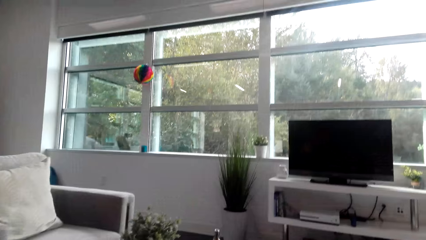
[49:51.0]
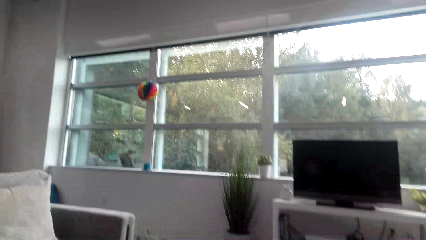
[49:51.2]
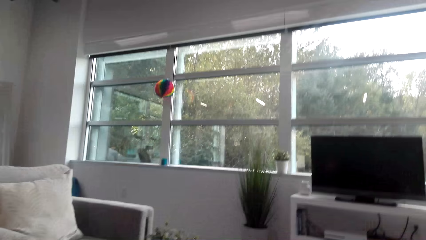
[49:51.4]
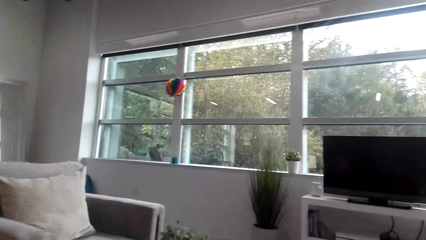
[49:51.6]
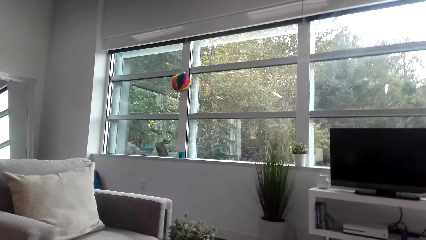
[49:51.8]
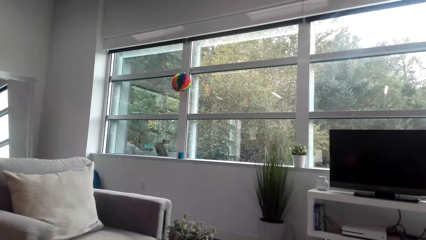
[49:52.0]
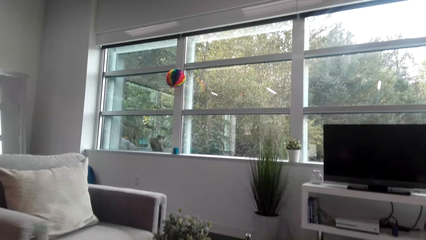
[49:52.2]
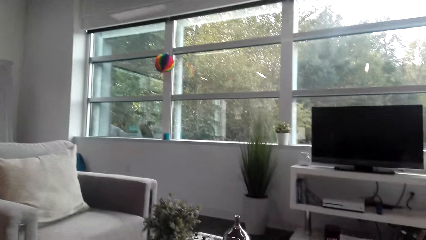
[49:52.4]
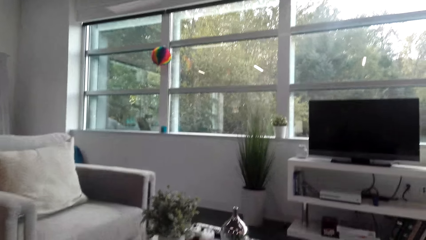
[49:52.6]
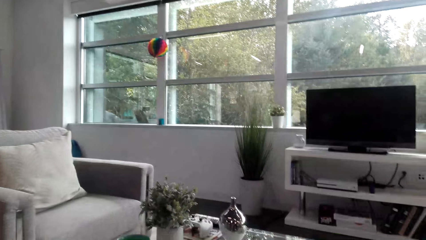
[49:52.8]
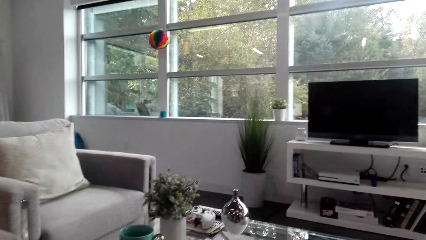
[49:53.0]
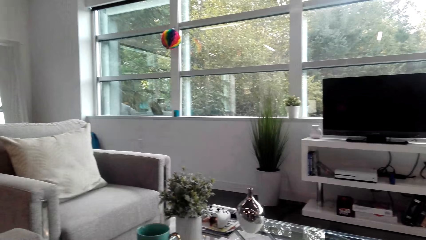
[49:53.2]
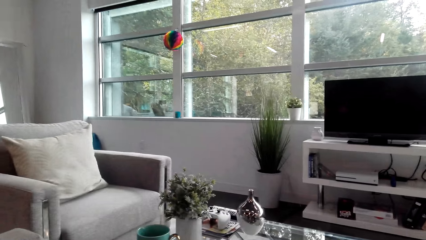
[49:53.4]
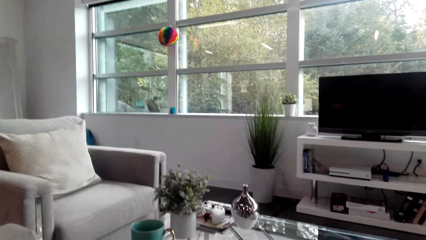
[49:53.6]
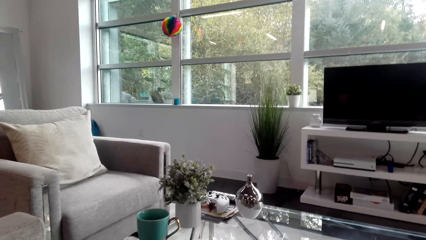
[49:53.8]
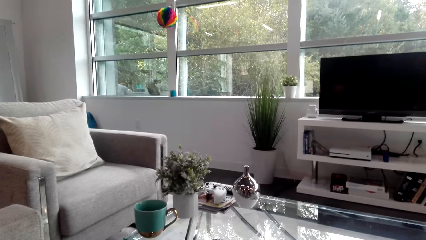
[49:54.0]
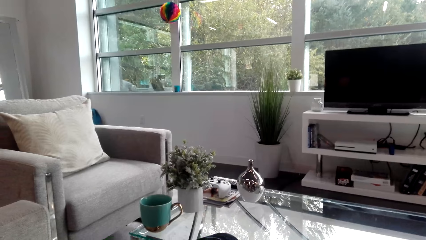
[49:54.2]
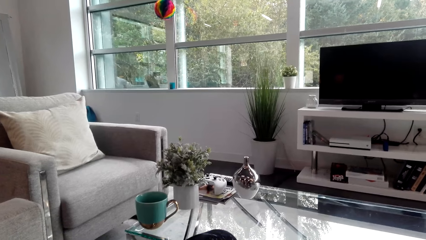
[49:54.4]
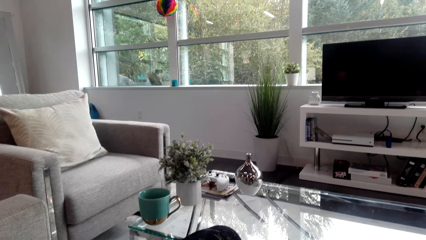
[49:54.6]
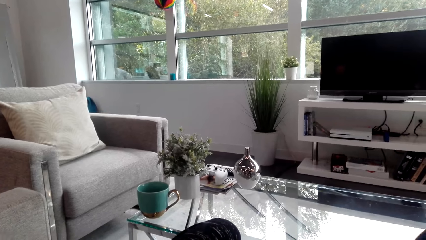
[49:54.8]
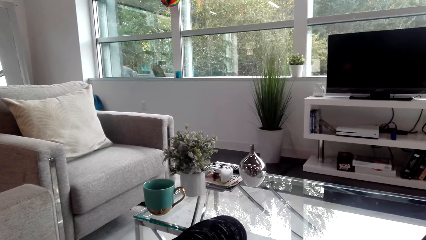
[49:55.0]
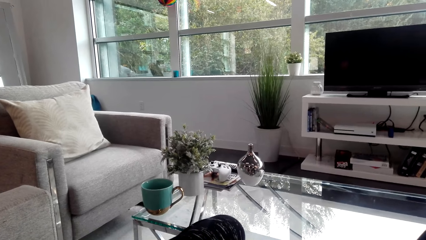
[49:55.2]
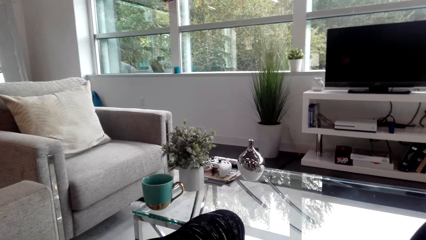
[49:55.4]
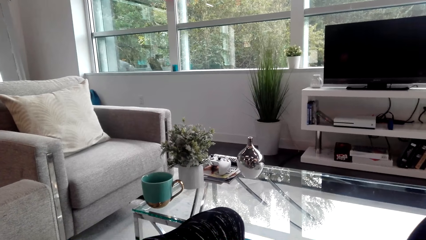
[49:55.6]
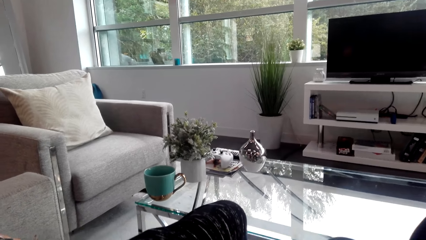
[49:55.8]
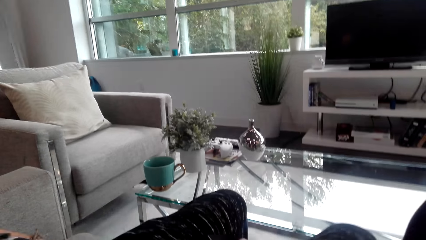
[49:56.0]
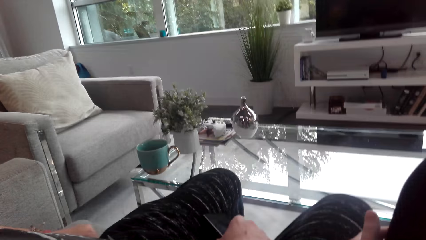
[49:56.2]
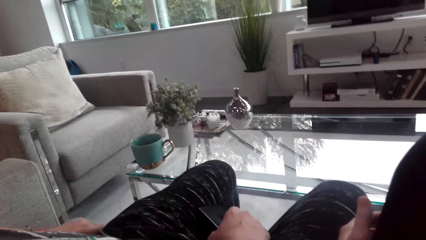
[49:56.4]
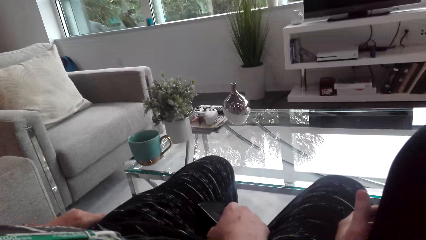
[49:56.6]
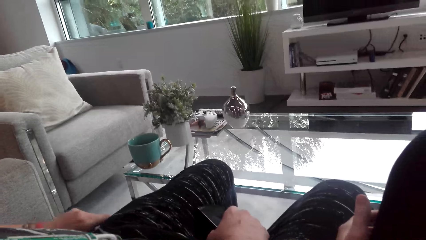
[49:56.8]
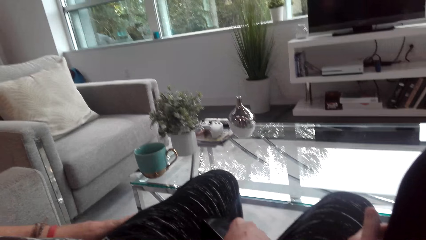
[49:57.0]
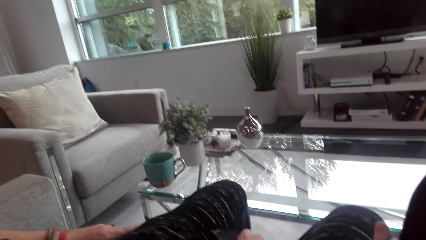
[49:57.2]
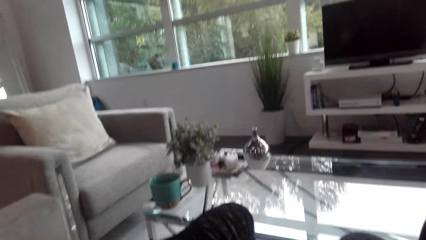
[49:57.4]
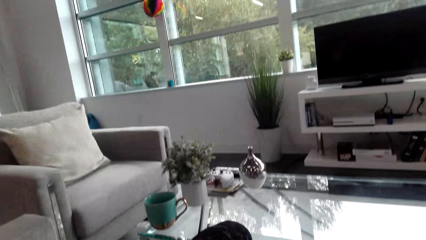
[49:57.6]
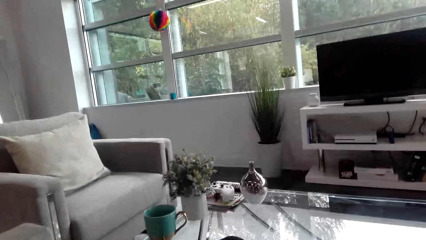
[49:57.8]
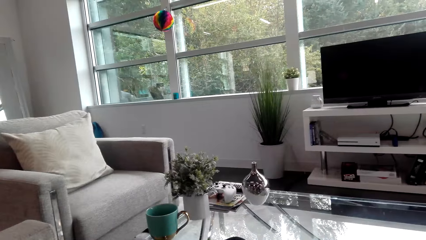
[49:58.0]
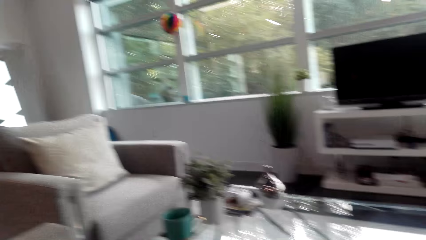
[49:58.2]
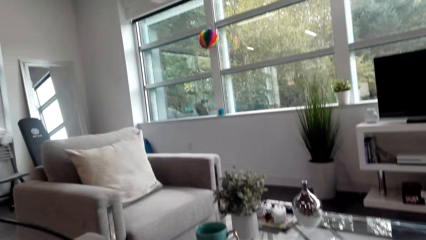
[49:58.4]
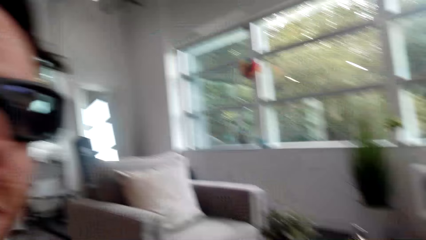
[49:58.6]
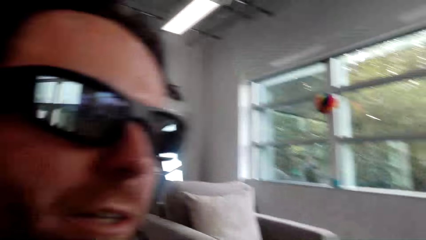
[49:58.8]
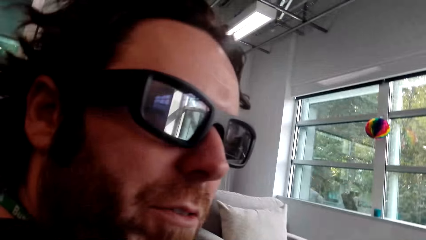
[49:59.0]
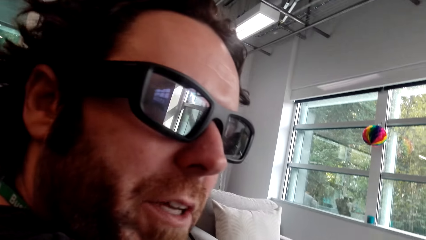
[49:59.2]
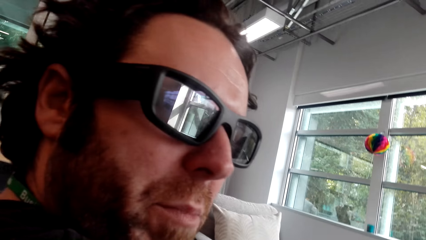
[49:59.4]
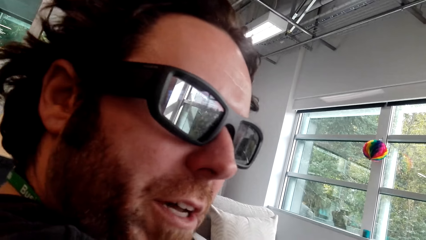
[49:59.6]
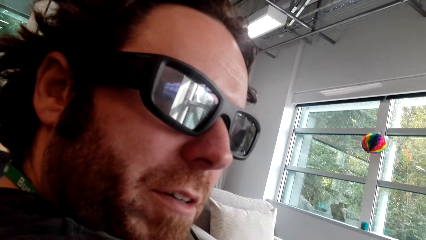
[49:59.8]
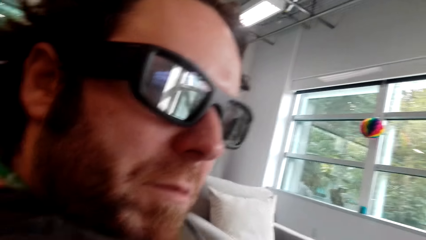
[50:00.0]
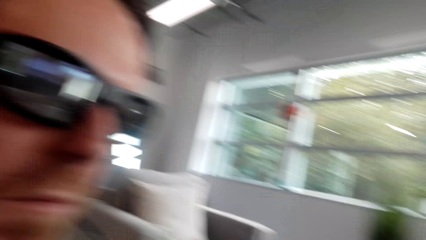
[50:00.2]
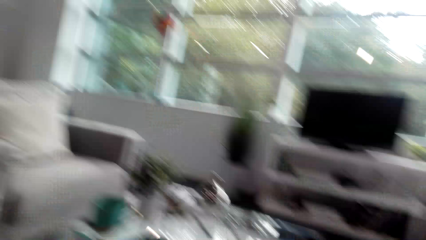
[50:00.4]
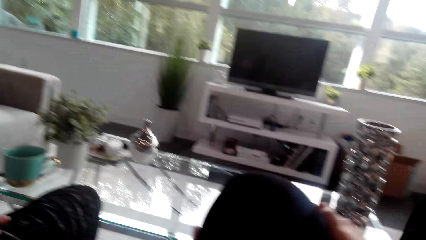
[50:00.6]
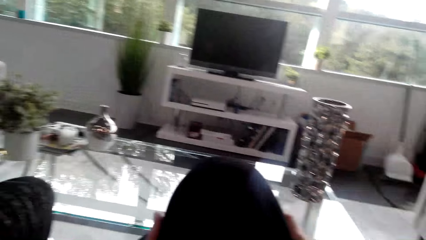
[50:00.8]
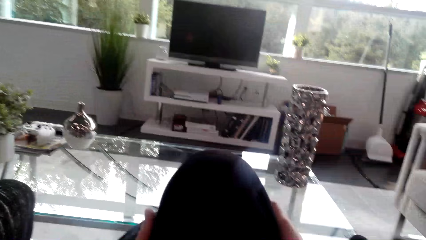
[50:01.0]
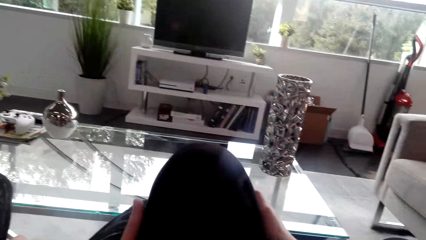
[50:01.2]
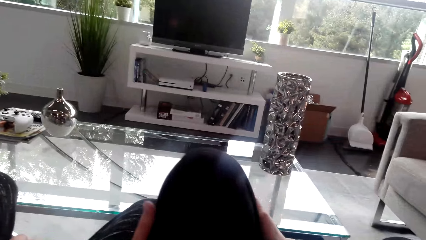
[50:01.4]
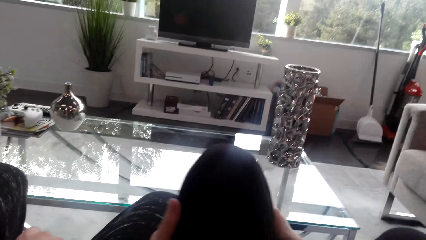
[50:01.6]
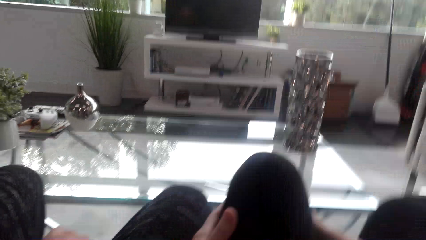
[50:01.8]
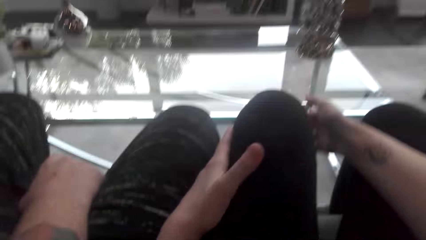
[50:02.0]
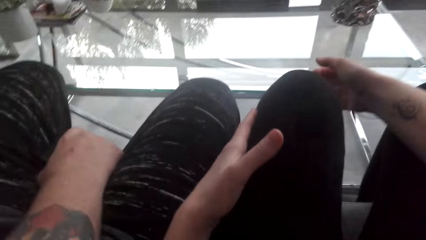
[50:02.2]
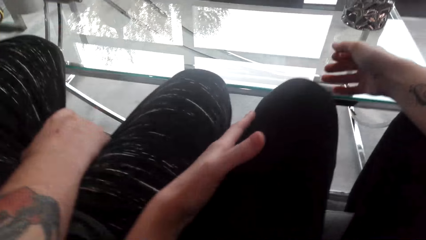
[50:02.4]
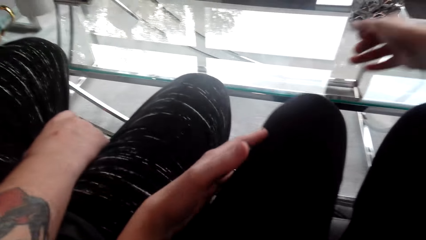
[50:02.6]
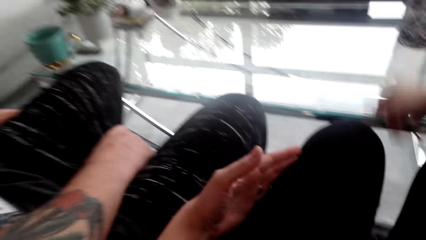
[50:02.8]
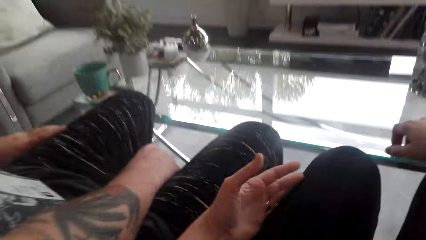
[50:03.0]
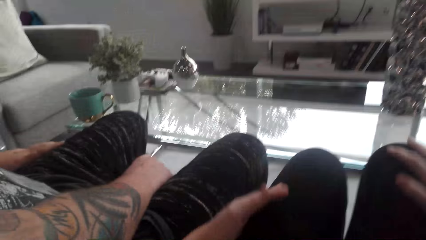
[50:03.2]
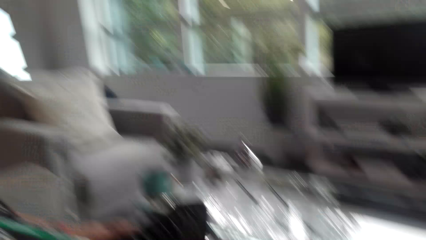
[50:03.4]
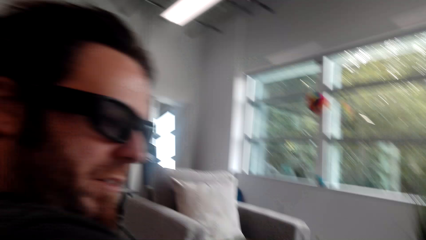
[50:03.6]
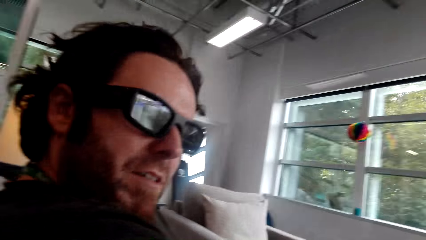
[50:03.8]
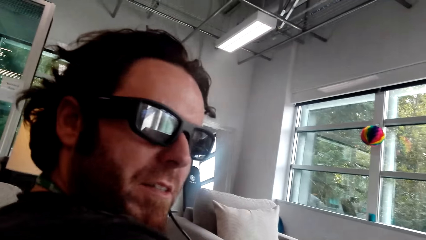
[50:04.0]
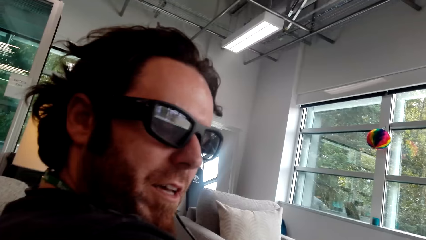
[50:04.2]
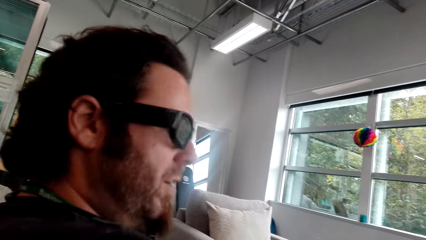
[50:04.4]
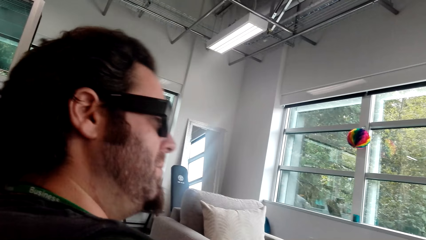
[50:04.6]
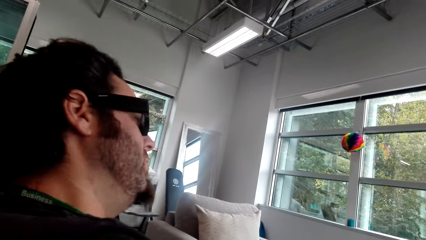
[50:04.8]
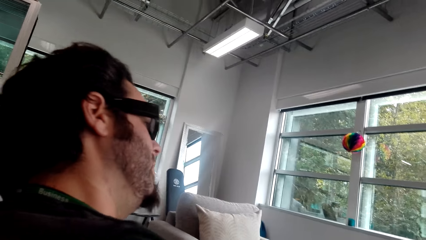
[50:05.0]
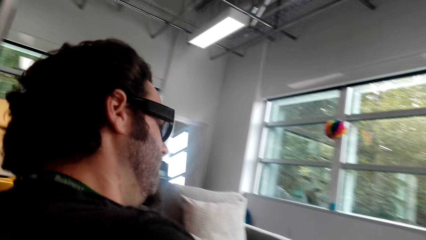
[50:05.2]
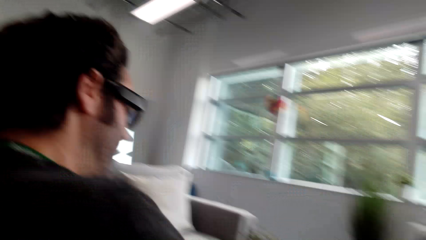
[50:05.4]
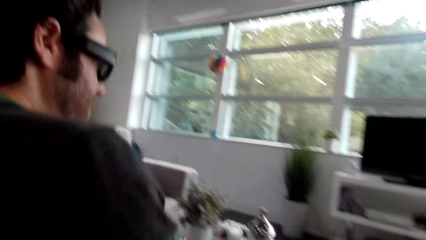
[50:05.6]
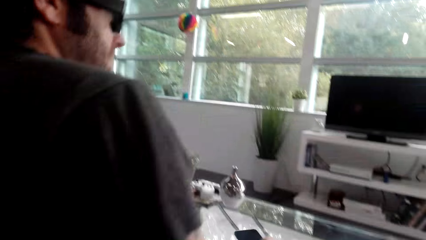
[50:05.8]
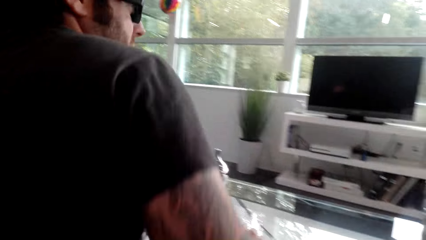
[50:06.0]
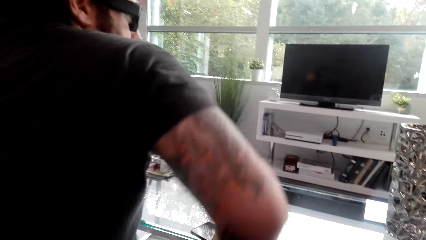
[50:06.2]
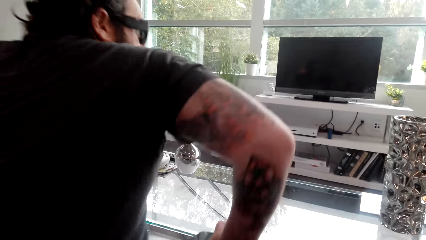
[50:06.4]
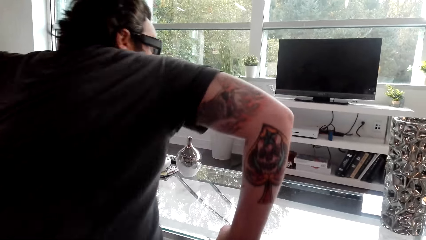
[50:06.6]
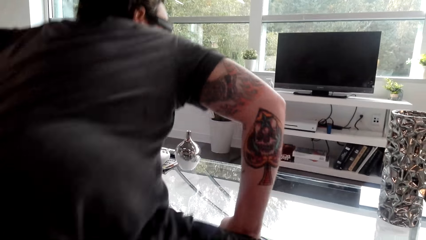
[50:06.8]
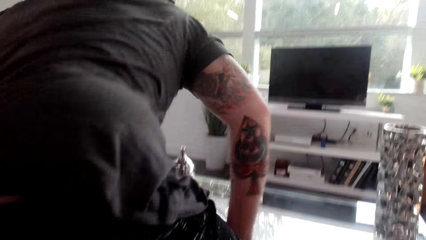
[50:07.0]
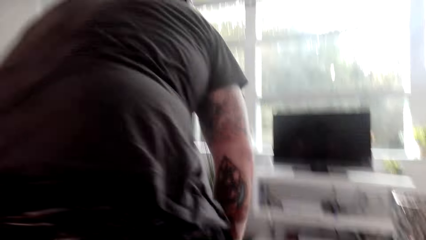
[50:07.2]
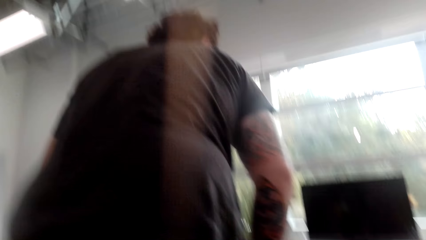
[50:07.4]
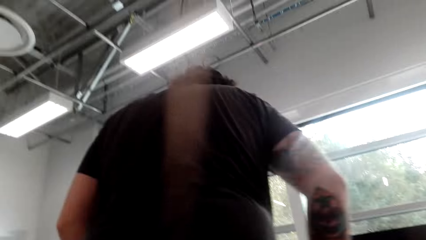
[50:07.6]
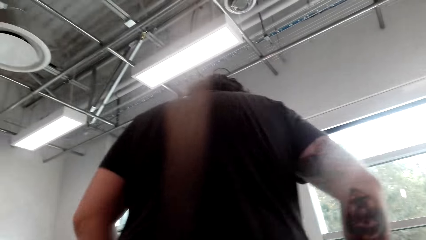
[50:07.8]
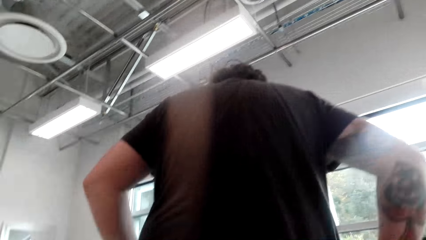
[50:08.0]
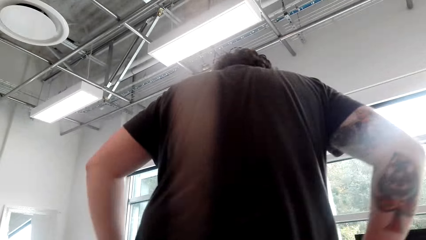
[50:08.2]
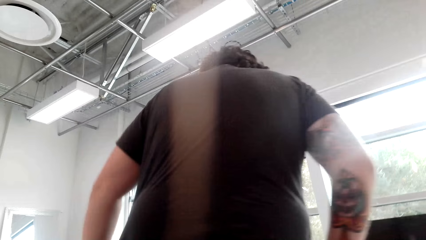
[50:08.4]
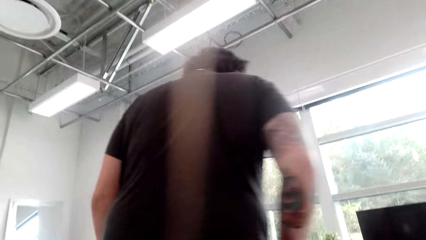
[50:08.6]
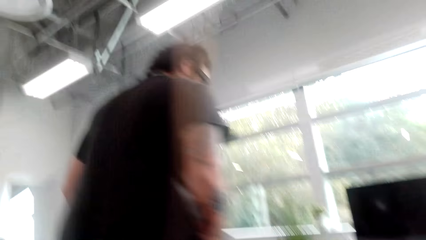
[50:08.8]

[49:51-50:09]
The camera wearer looks around the house. They converse with a man. The man converses with the camera wearer. The camera wearer converses with the man. The man converses with the camera wearer. He converses with the camera wearer again. The camera wearer converses with the man. The man converses with the camera wearer. The camera wearer converses with the man. They interact with the man. The man stands from a couch. The man walks around the house.
